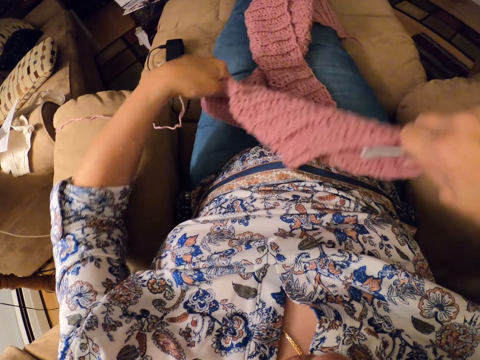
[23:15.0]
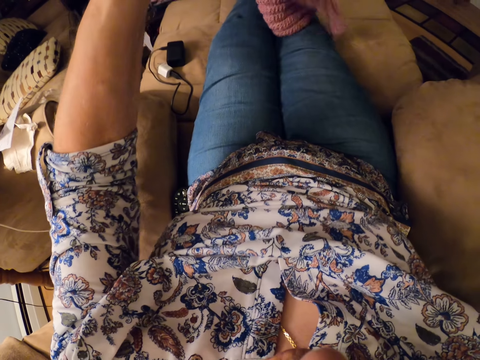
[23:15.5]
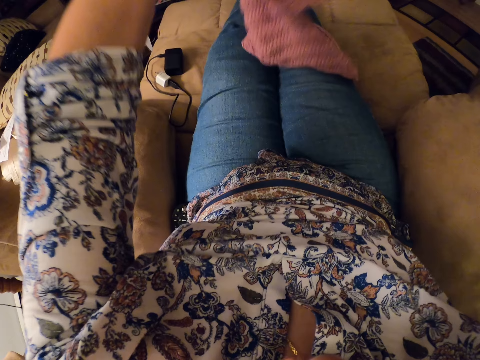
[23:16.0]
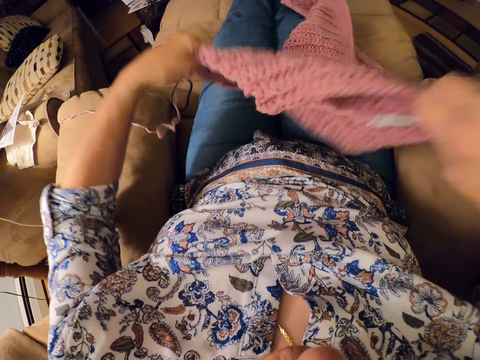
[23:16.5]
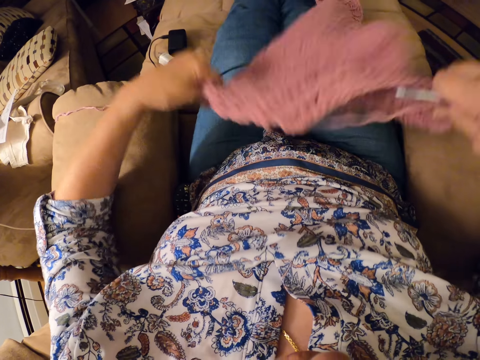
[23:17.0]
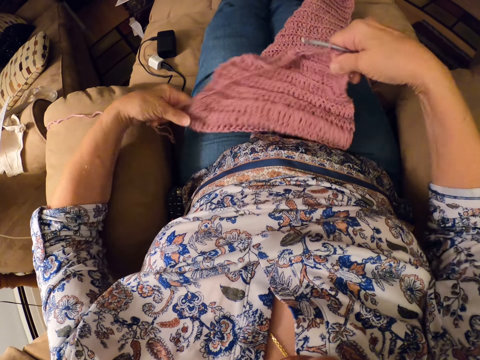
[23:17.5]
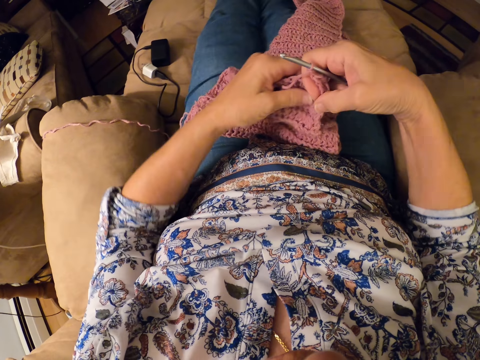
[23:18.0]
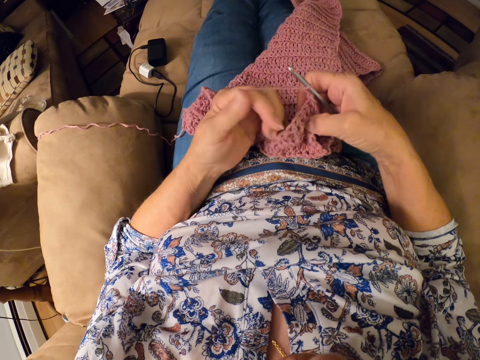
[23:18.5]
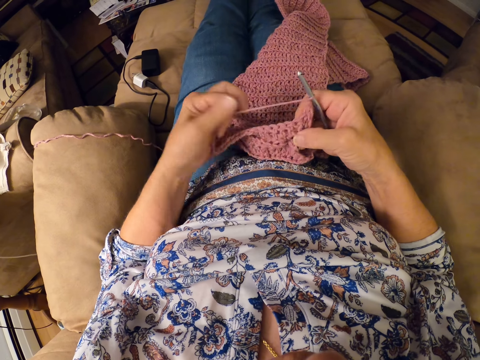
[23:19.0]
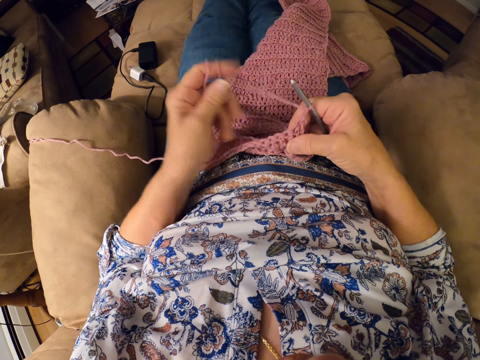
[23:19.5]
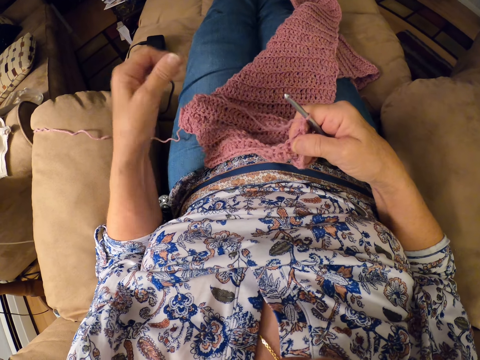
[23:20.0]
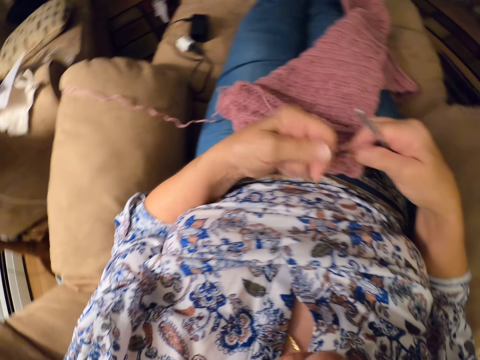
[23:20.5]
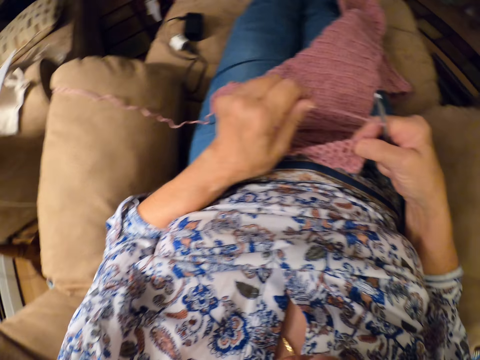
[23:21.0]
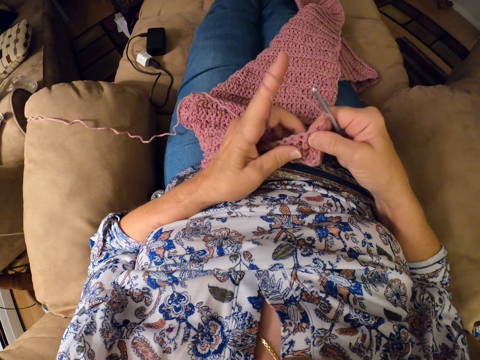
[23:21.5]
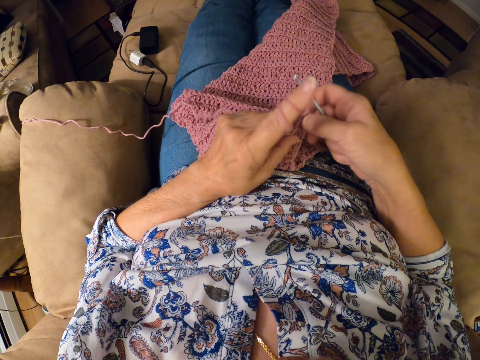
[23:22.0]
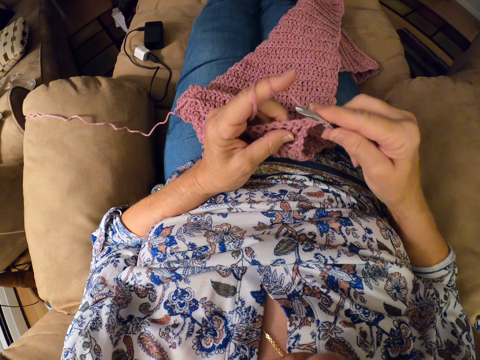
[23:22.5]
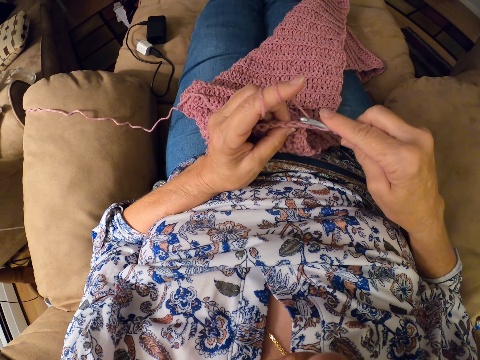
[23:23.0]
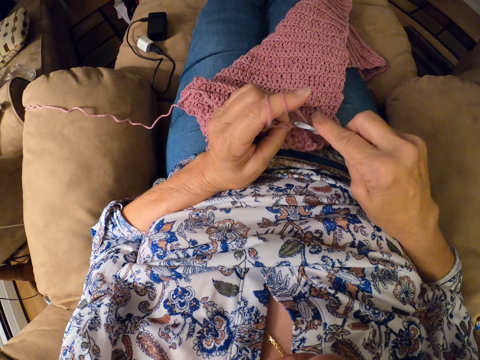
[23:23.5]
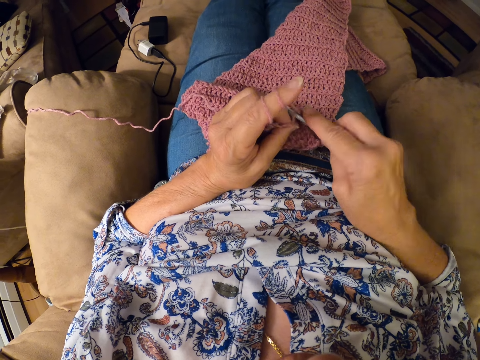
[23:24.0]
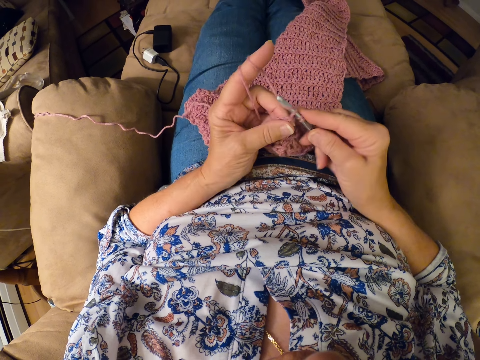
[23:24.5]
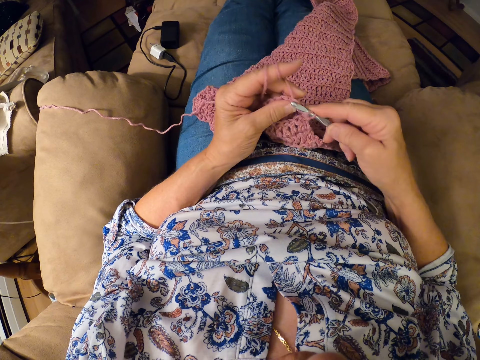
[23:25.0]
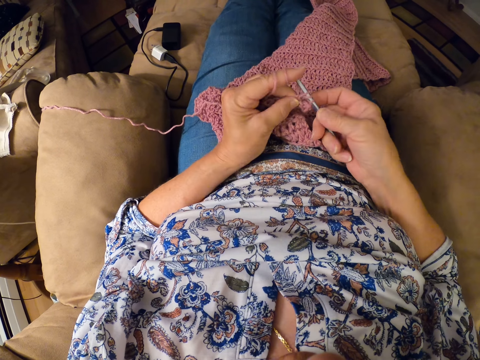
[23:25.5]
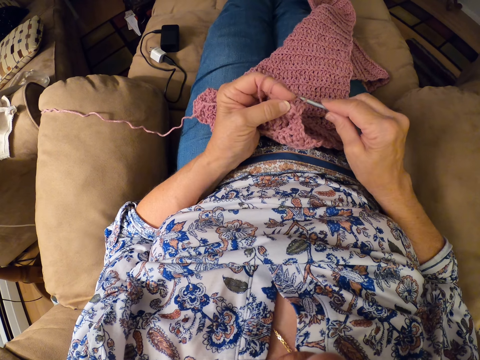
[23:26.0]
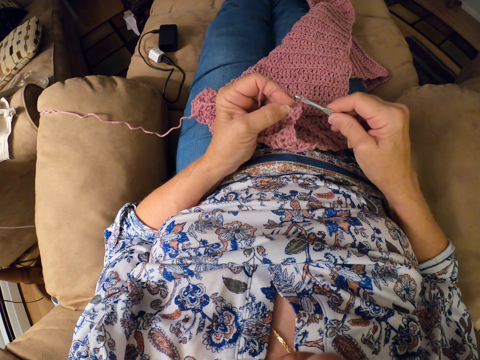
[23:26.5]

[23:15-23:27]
The camera wearer pulls up the cloth. She twirls the yarn around her left hand. She drops the cloth on the legs. She straightens the yarn with her left hand and twirls the yarn around her left hand. She pulls a thread with a finger. She knits the cloth with a crochet hook and thread.

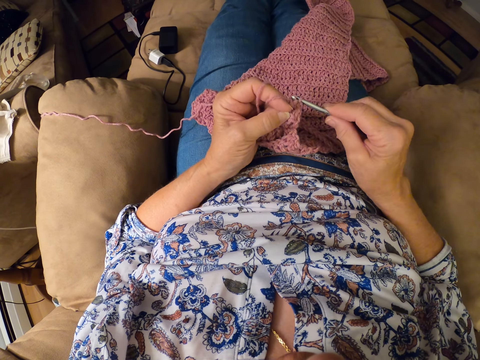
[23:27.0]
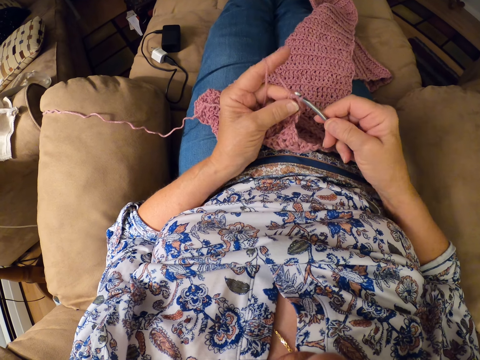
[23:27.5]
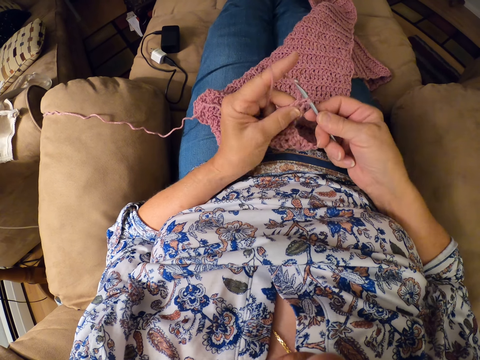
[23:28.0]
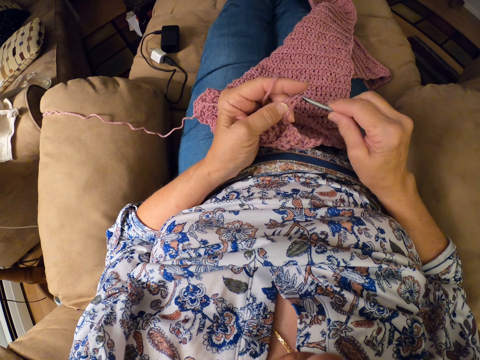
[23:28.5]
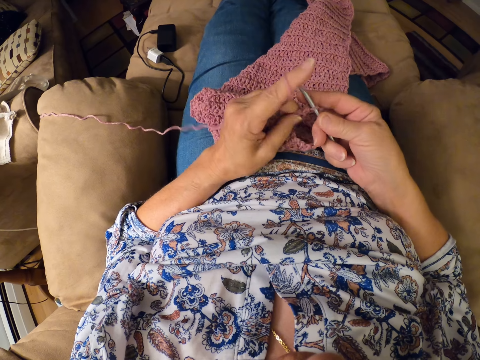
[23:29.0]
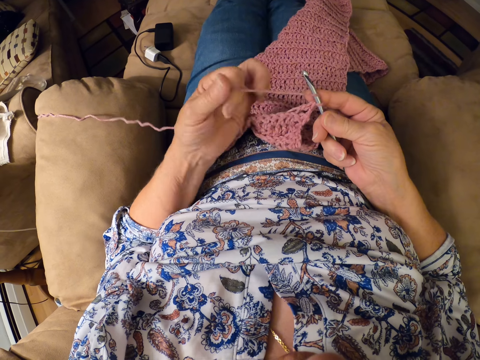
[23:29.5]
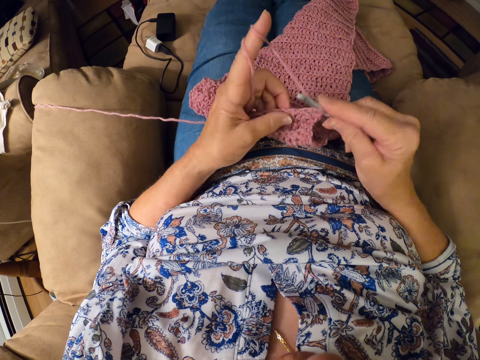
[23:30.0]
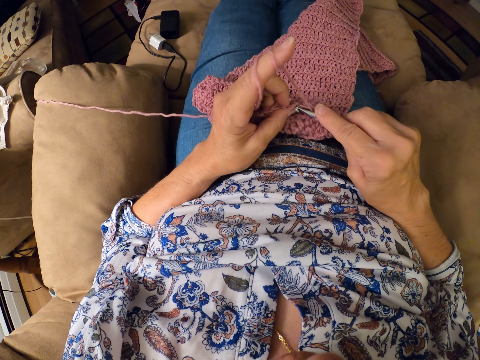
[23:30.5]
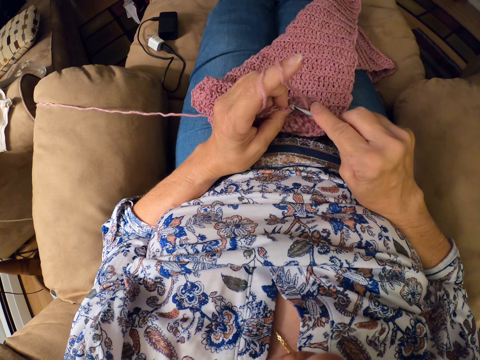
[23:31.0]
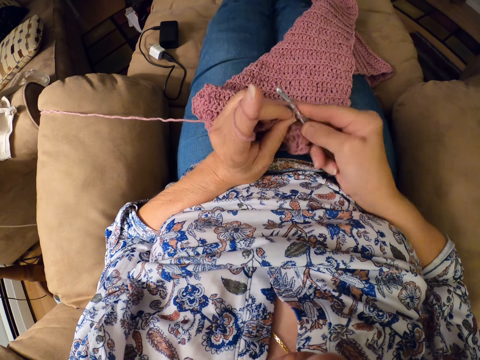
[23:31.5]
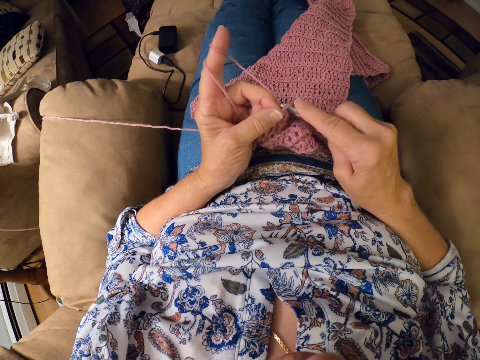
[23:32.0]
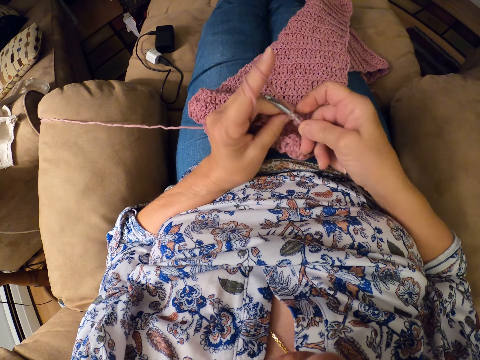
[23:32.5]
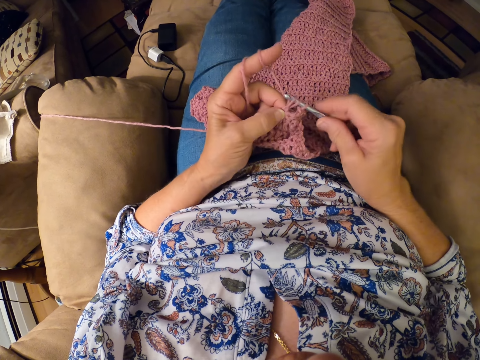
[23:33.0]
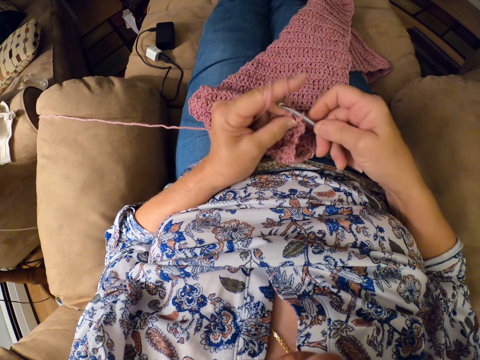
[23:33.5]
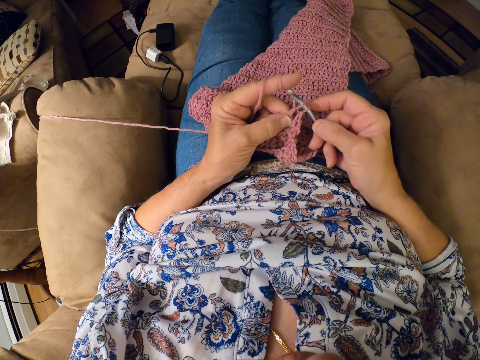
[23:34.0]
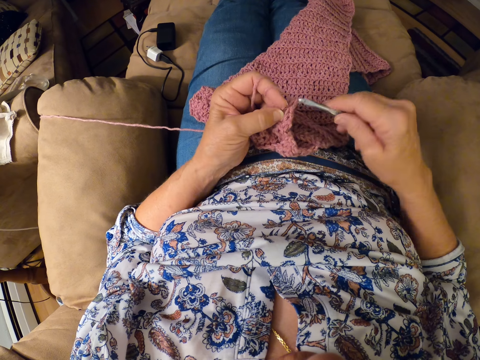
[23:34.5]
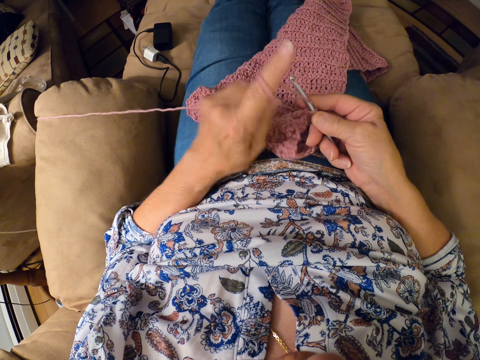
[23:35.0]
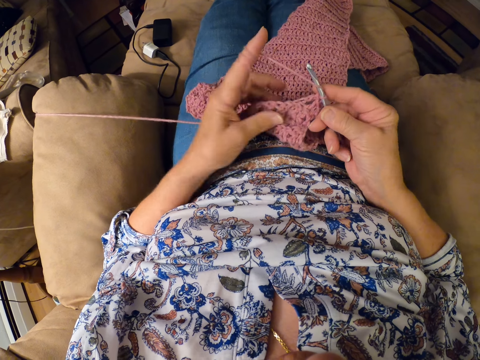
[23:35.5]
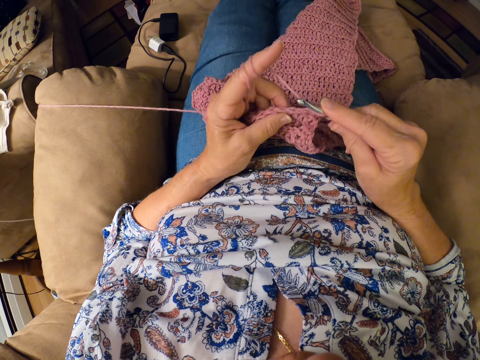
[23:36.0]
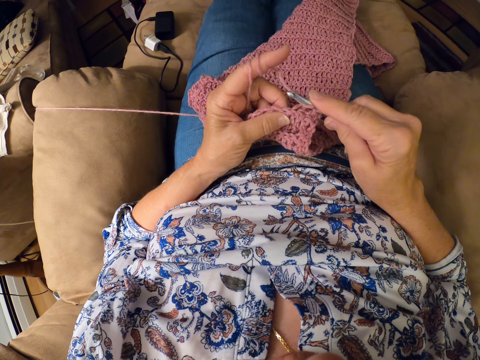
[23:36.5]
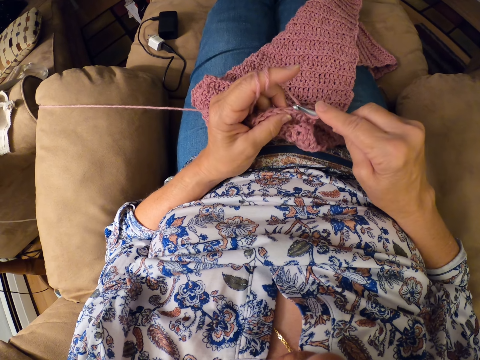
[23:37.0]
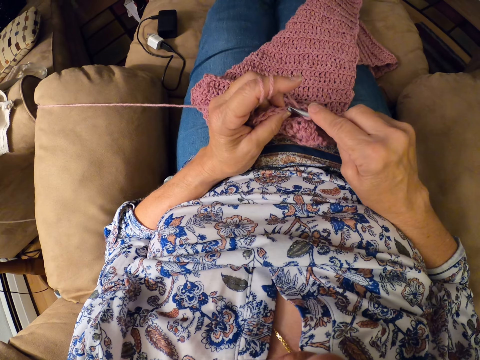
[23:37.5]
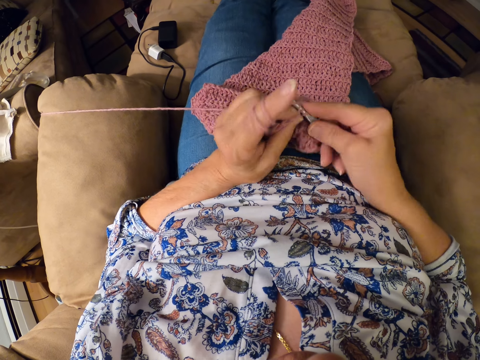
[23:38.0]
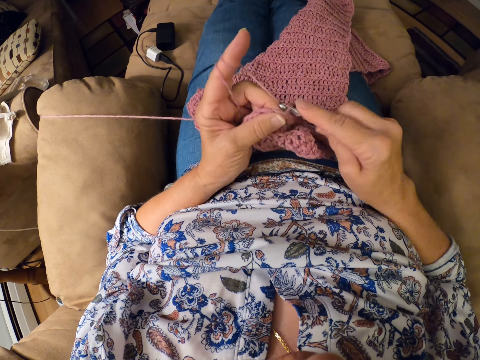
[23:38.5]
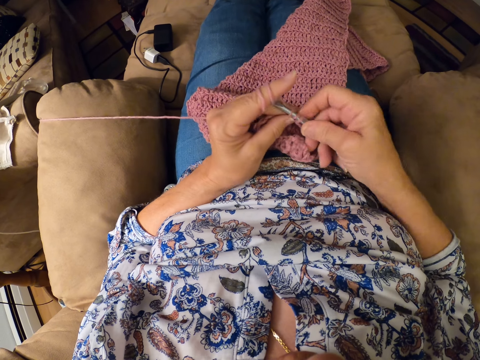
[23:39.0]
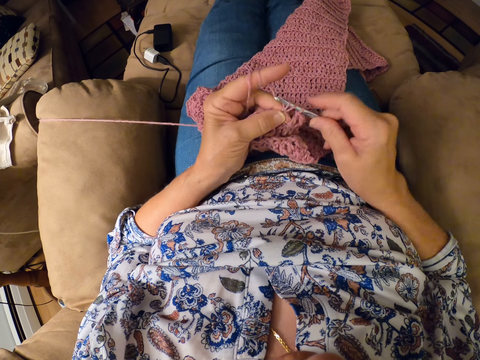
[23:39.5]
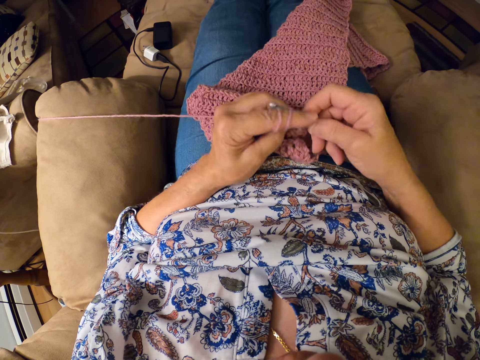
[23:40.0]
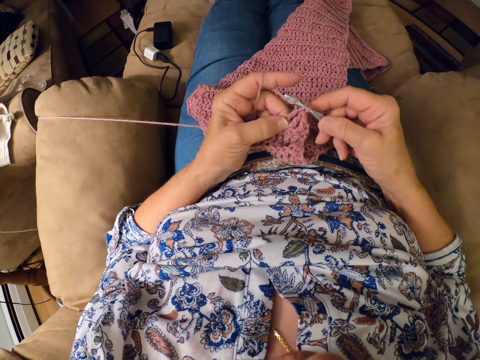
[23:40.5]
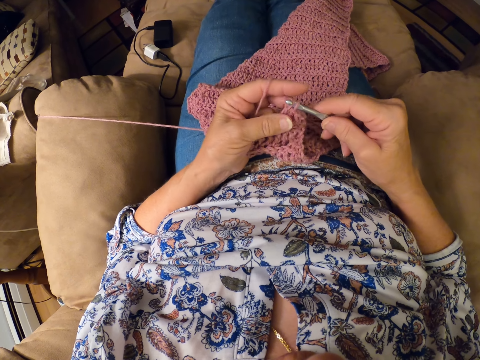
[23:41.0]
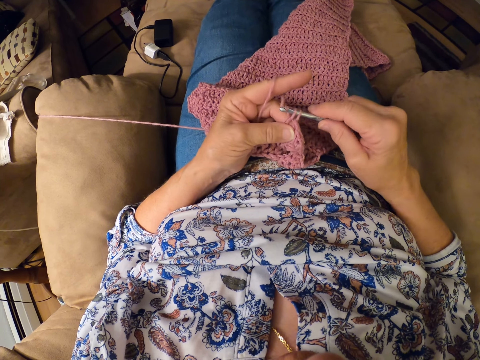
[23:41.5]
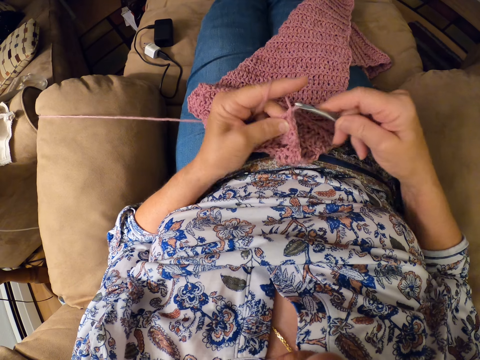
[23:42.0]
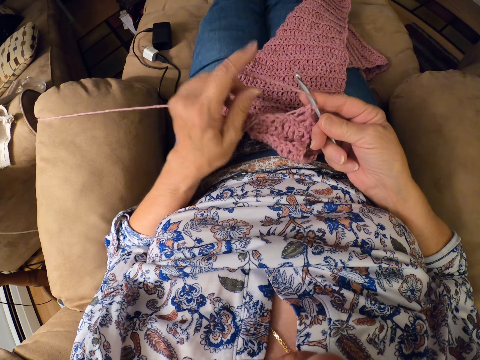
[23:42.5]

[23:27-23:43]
The camera wearer twirls the yarn around her left hand. She continues crocheting the yarn with the crocheting hook. She pulls a thread with a finger. She knits a cloth with a crochet hook and a thread.
